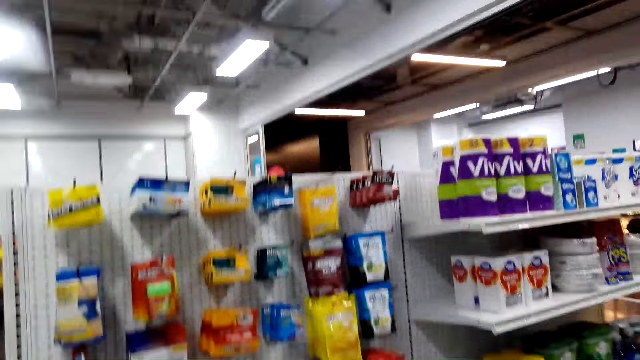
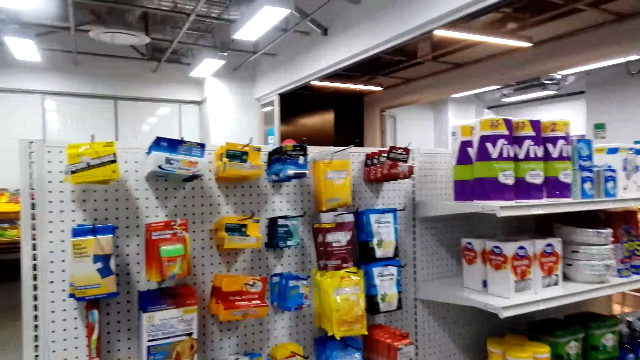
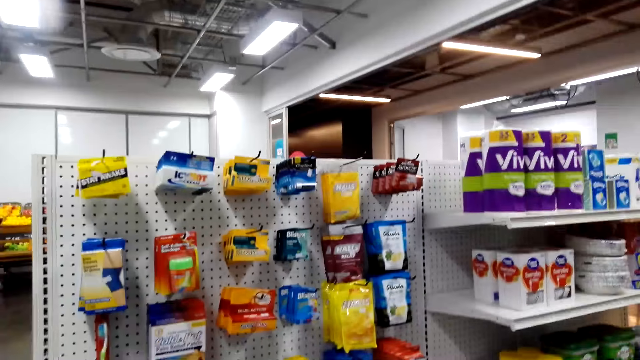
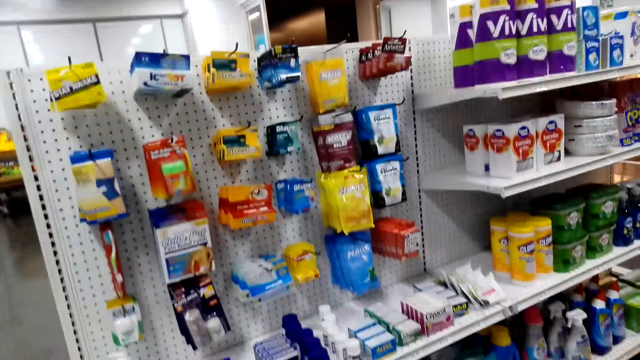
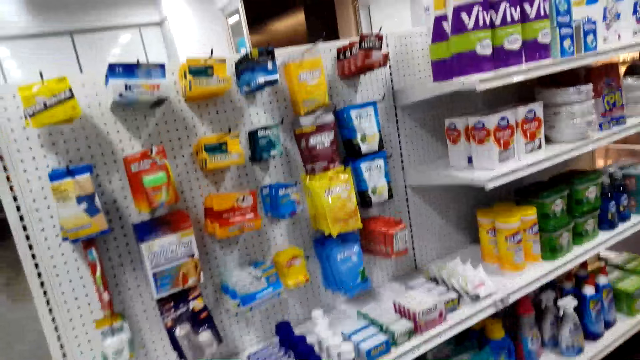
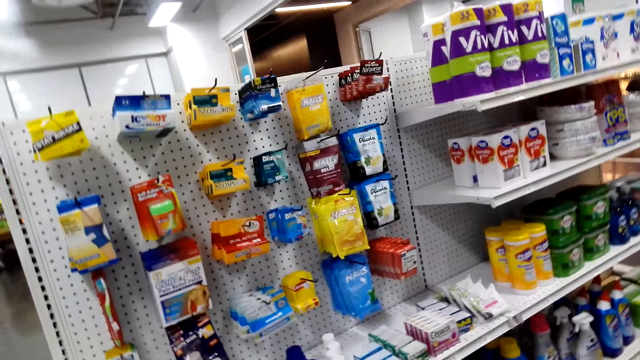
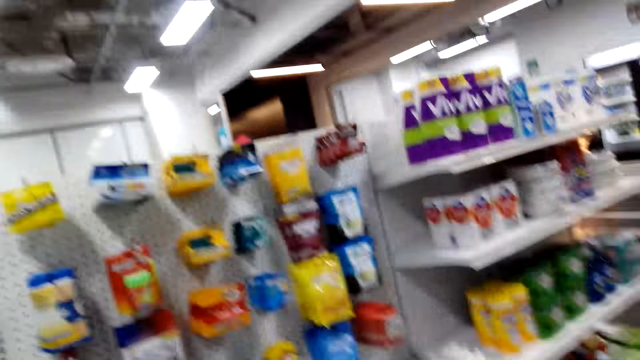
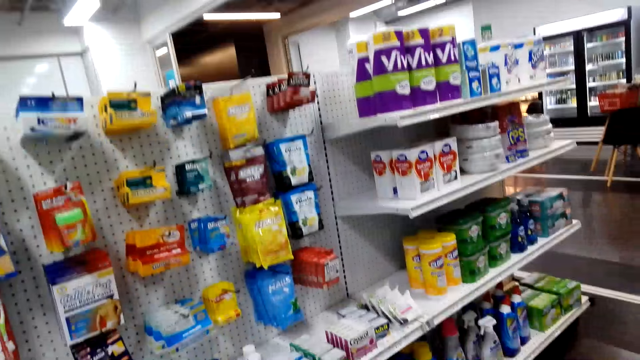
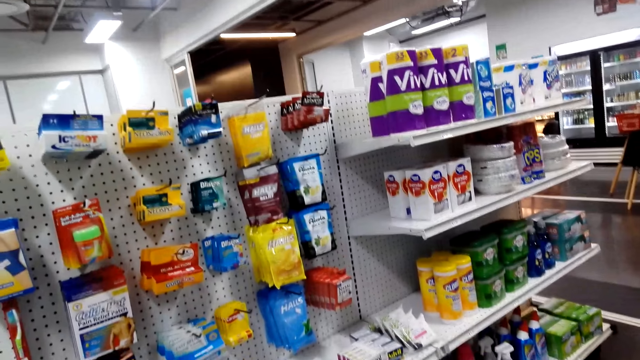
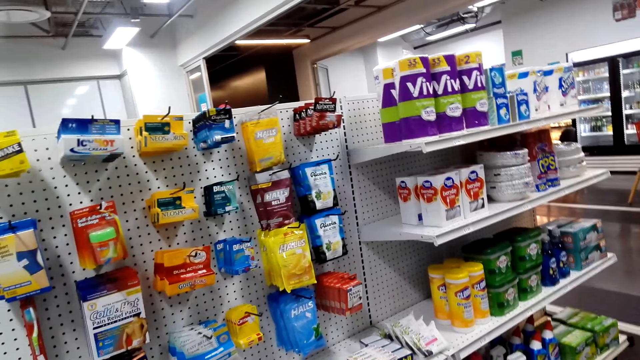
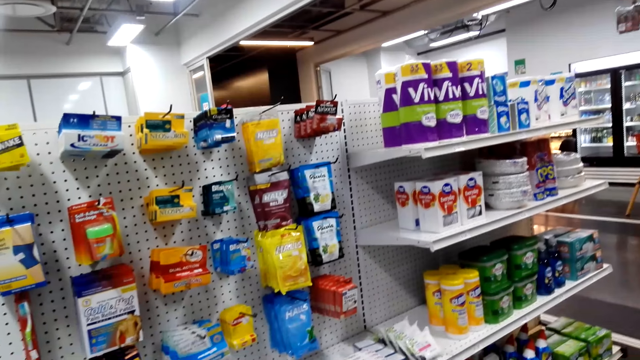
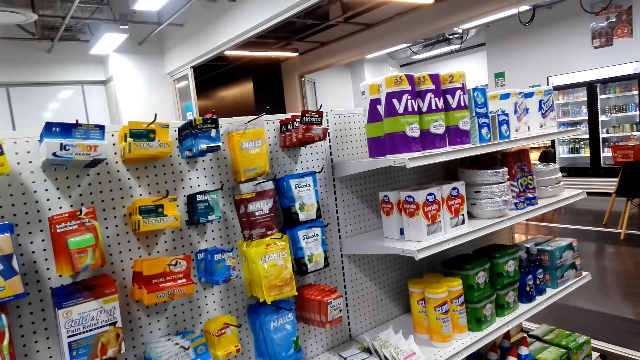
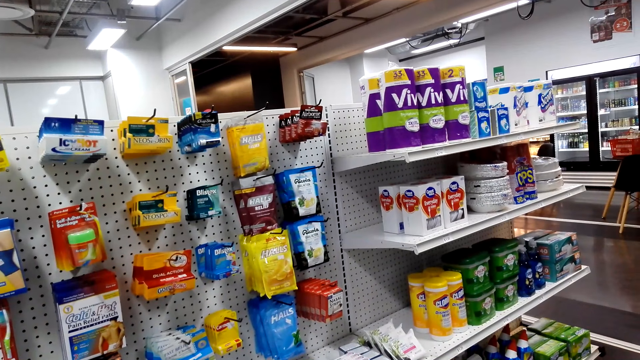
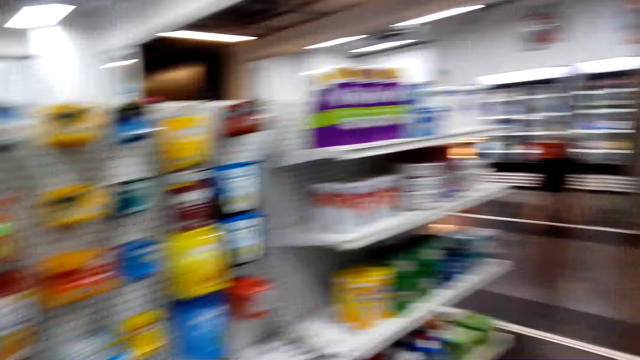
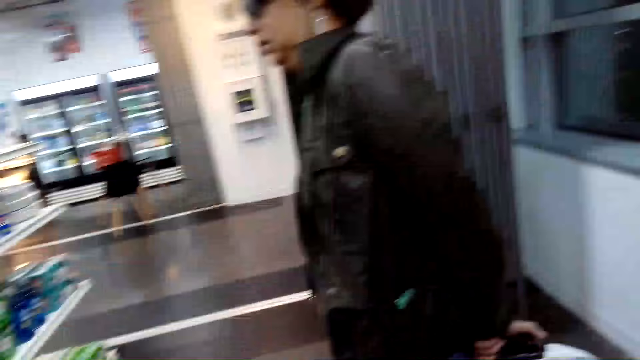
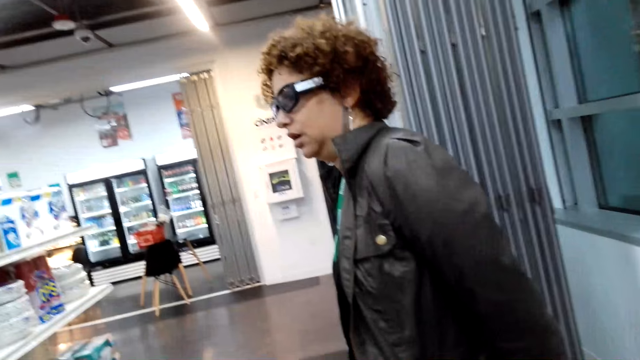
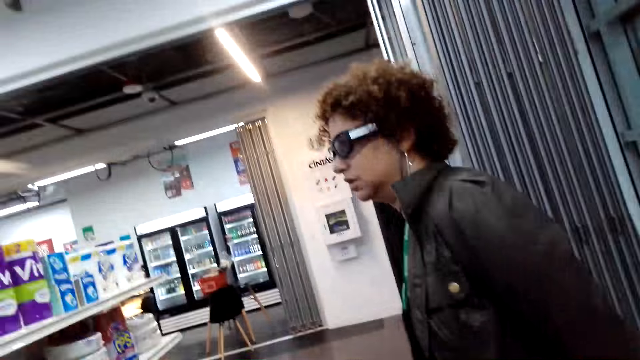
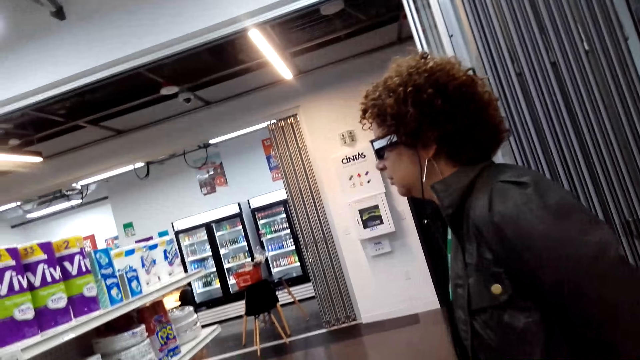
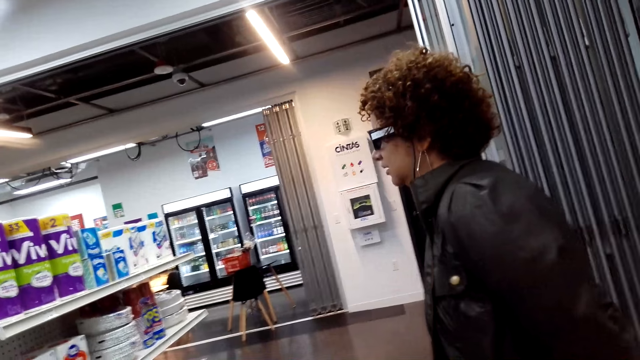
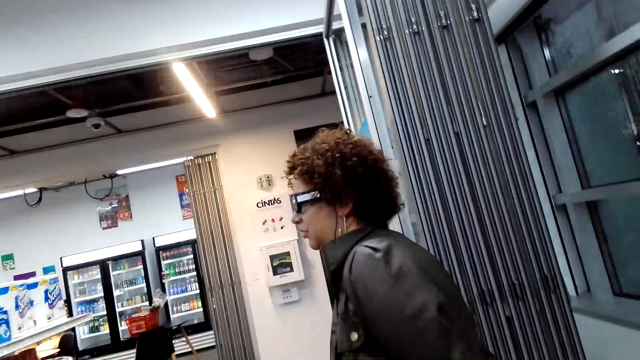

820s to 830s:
The camera wearer looks around the shop. They stare at a lady. The lady looks around the shop.

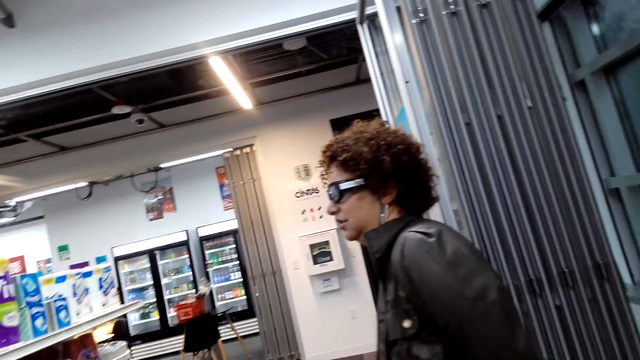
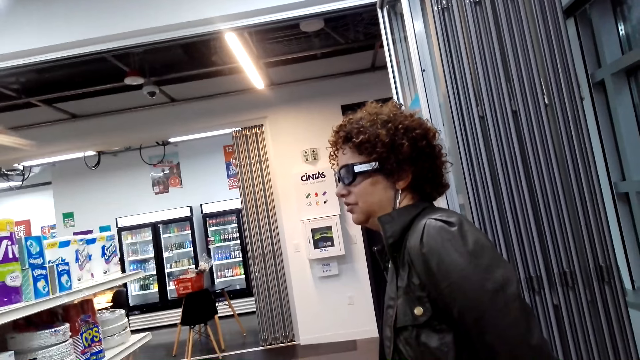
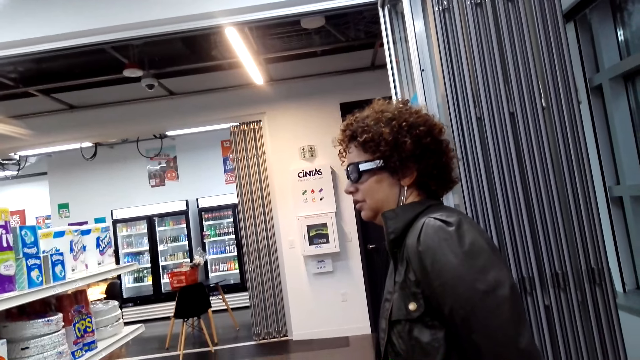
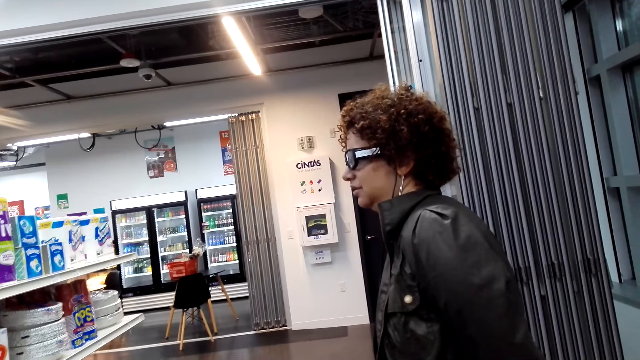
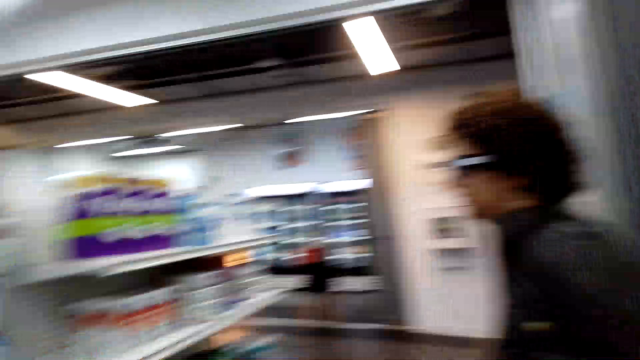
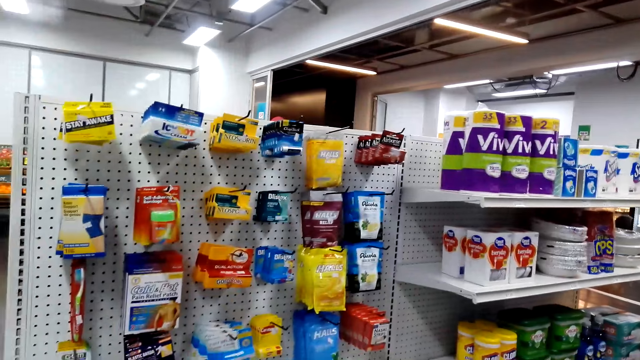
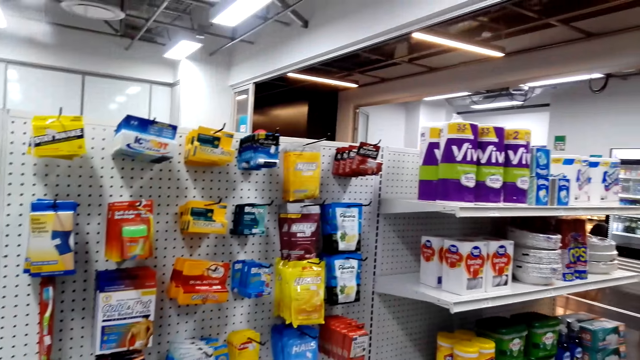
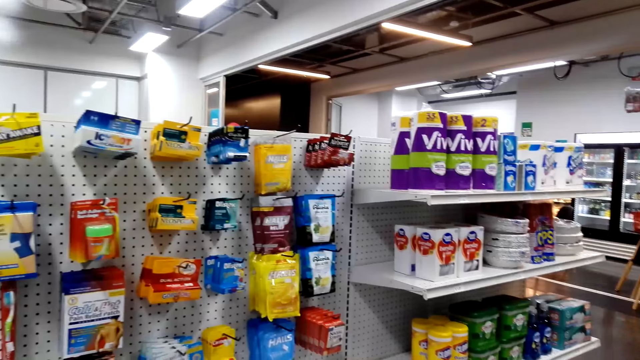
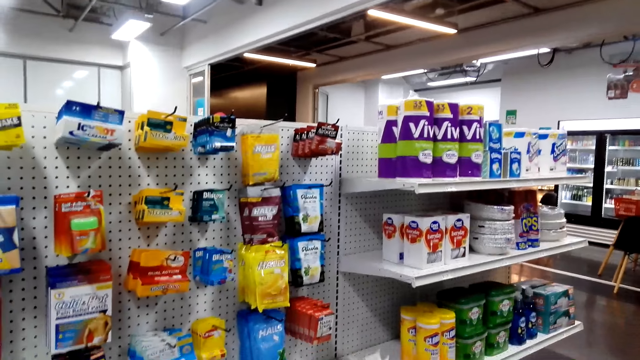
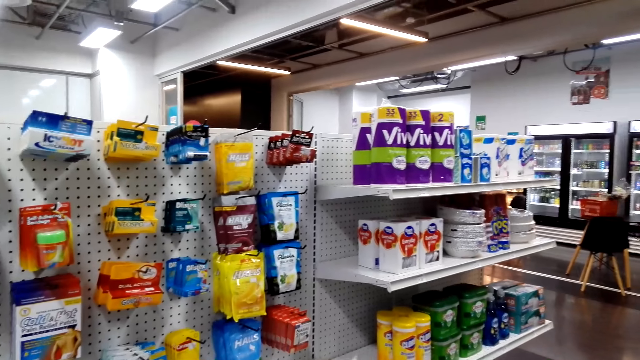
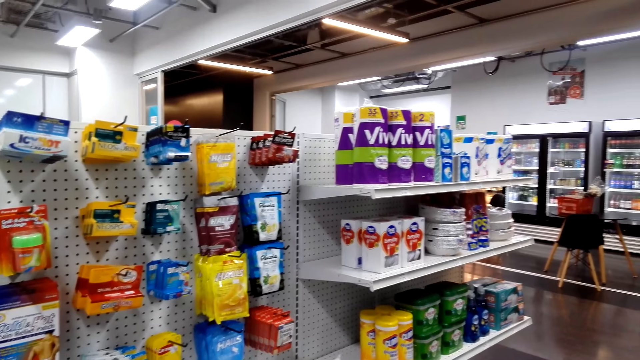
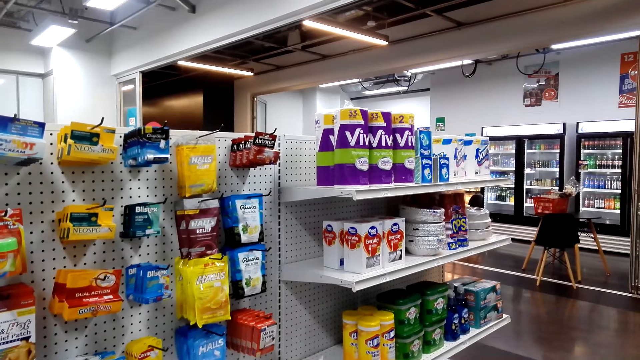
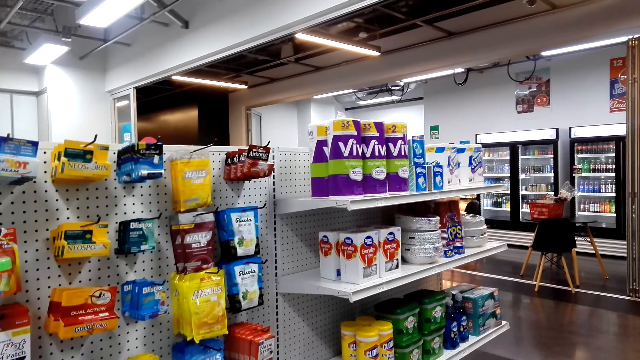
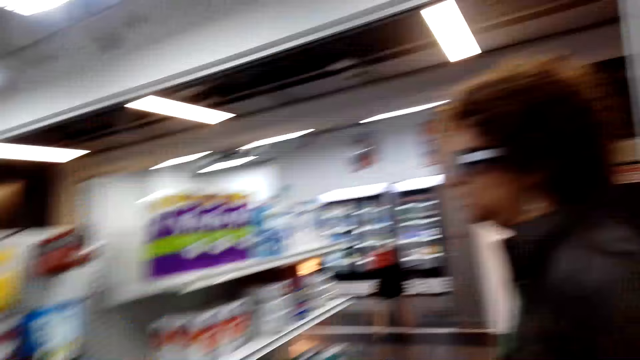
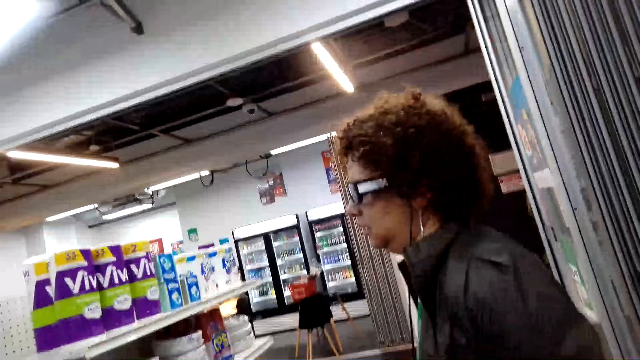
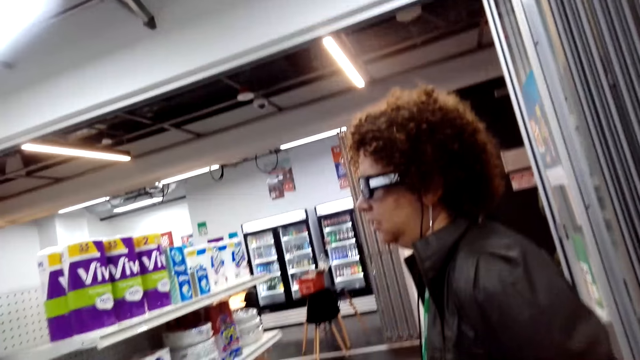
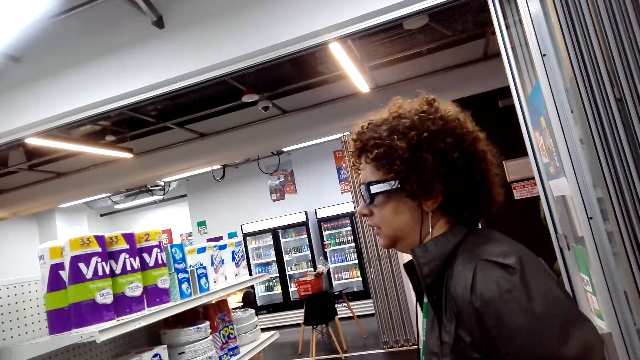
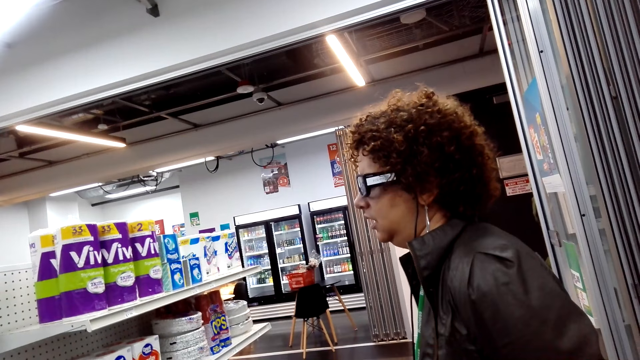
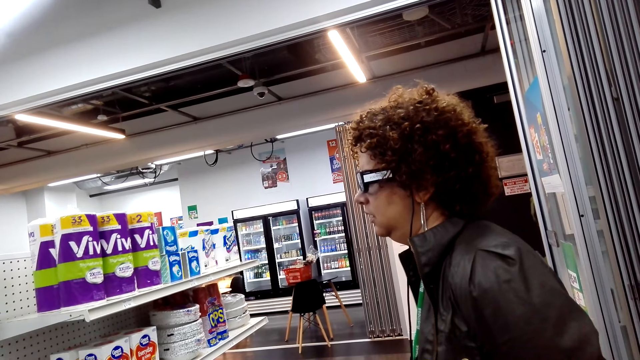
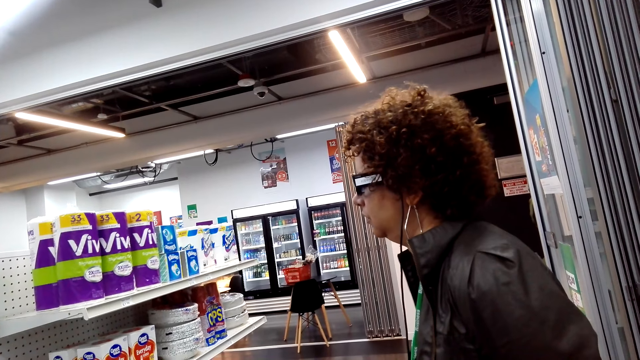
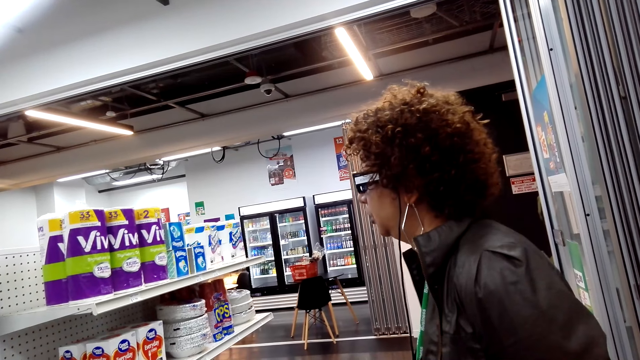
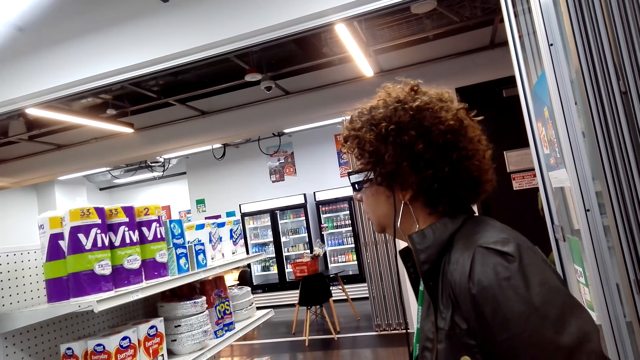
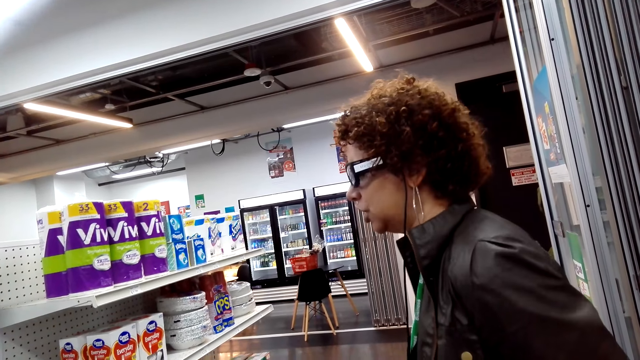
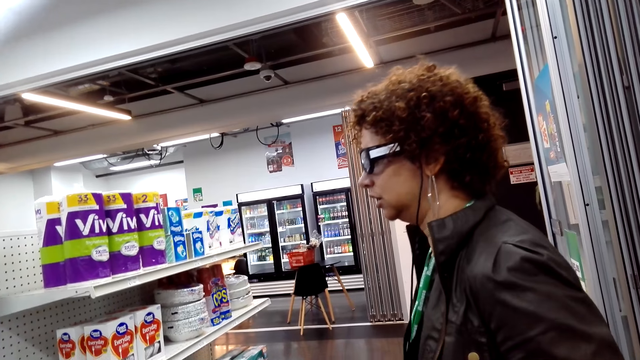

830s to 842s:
The camera wearer converses with a woman. They stare at the shelf. They look around the shop. They stare at the woman. The woman looks around the shop.
